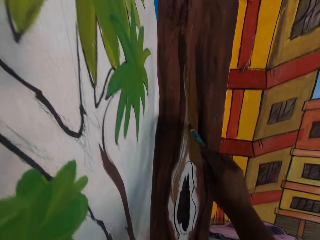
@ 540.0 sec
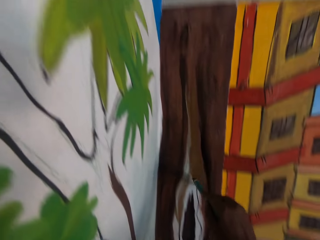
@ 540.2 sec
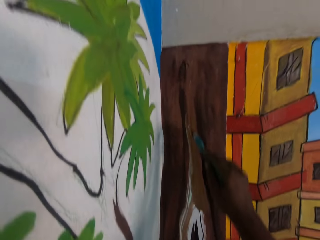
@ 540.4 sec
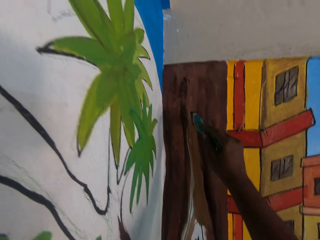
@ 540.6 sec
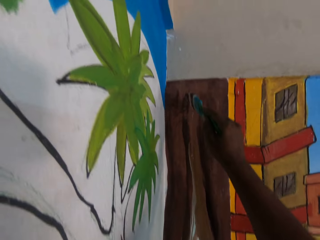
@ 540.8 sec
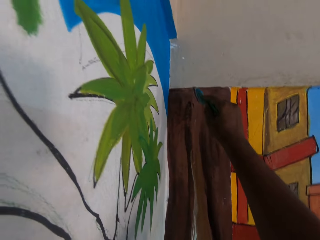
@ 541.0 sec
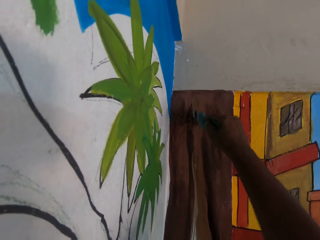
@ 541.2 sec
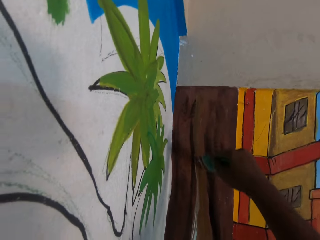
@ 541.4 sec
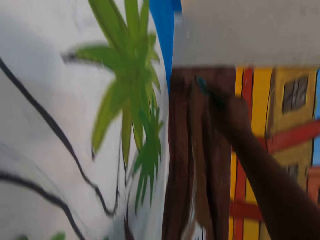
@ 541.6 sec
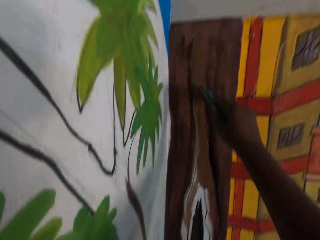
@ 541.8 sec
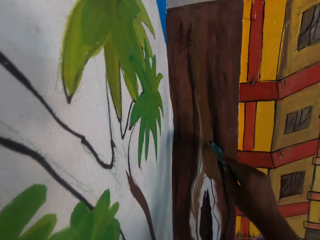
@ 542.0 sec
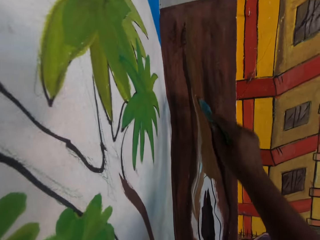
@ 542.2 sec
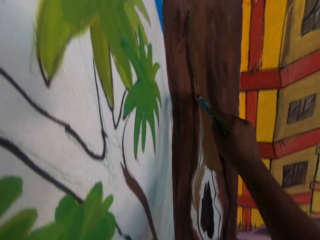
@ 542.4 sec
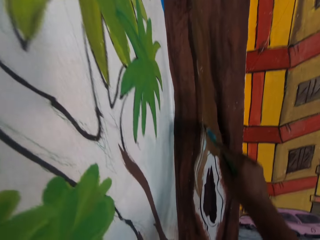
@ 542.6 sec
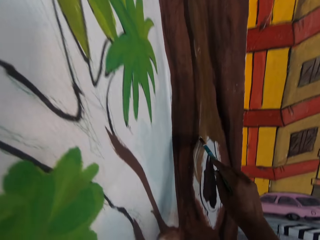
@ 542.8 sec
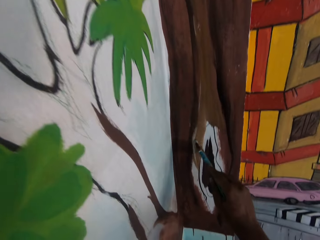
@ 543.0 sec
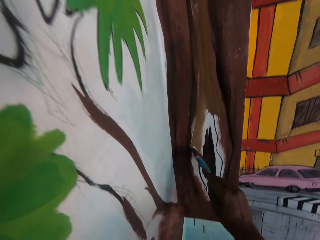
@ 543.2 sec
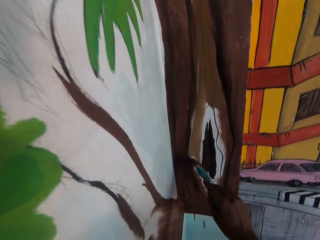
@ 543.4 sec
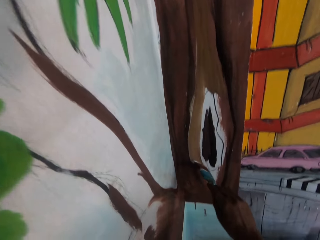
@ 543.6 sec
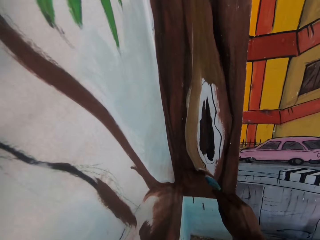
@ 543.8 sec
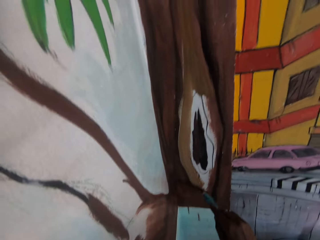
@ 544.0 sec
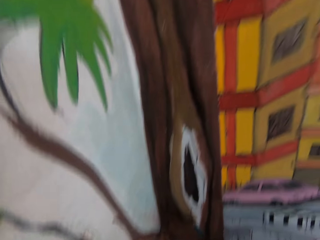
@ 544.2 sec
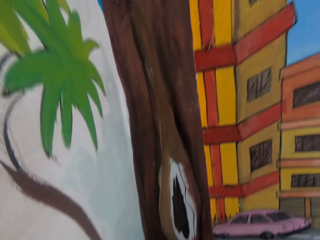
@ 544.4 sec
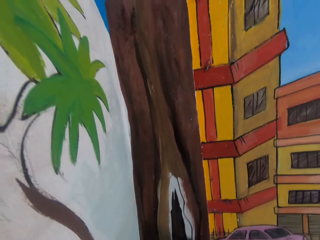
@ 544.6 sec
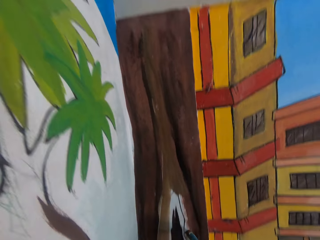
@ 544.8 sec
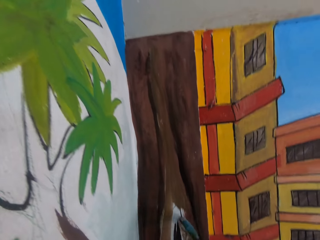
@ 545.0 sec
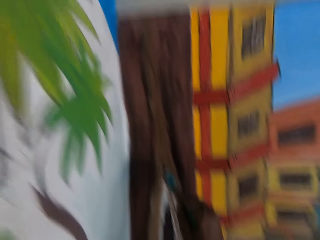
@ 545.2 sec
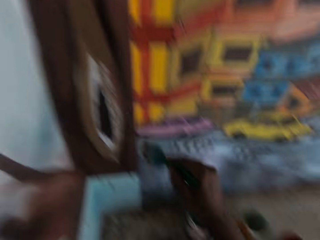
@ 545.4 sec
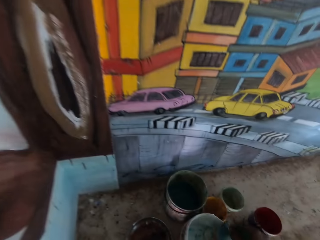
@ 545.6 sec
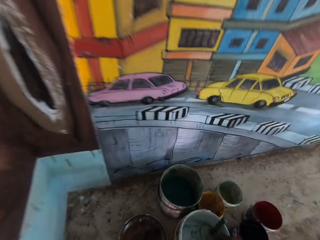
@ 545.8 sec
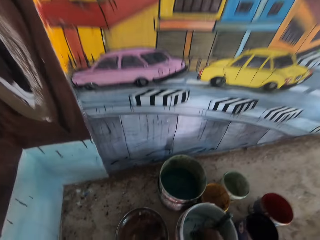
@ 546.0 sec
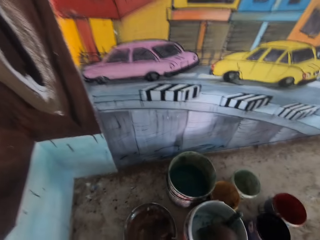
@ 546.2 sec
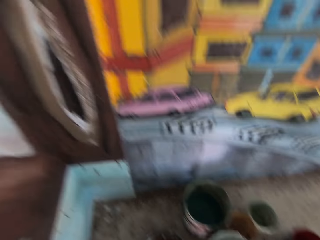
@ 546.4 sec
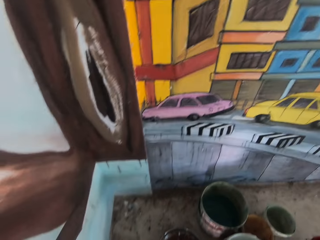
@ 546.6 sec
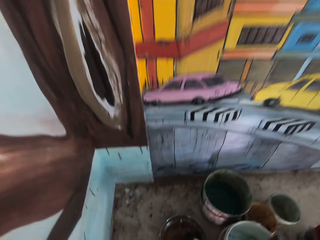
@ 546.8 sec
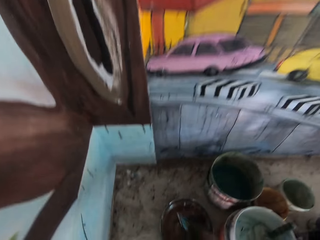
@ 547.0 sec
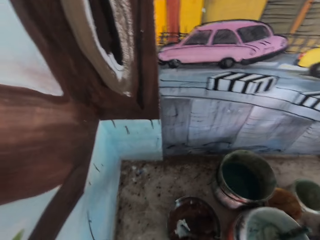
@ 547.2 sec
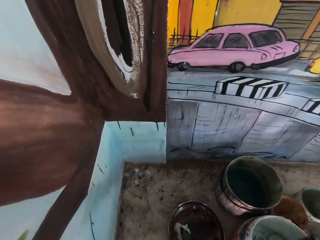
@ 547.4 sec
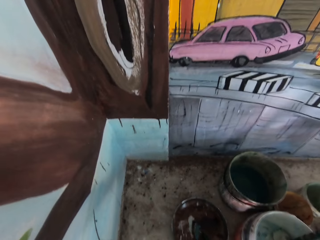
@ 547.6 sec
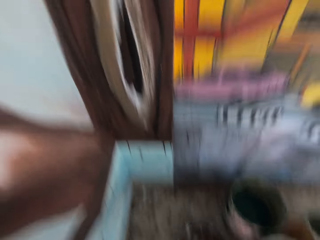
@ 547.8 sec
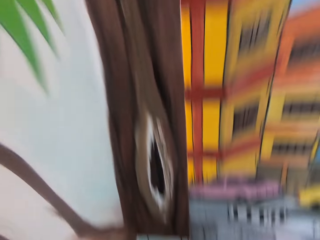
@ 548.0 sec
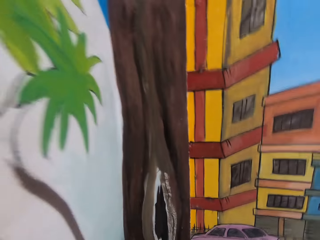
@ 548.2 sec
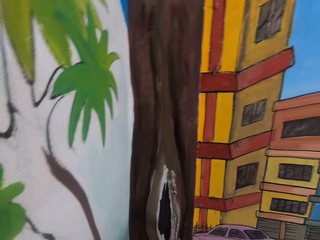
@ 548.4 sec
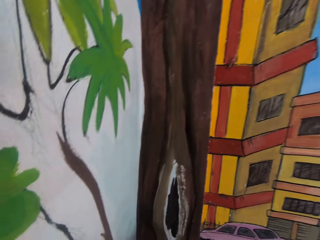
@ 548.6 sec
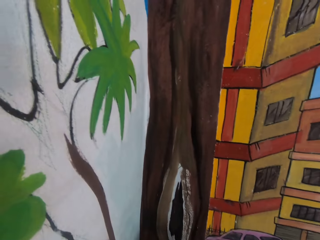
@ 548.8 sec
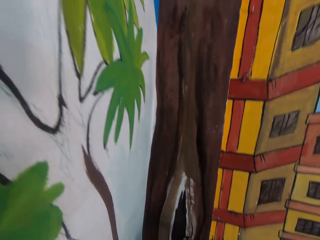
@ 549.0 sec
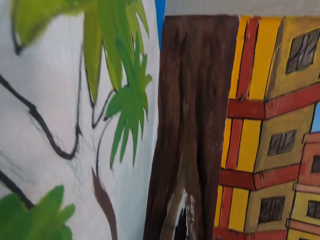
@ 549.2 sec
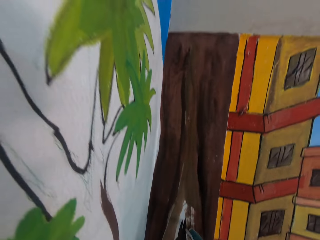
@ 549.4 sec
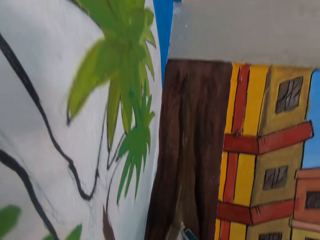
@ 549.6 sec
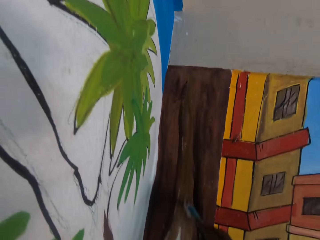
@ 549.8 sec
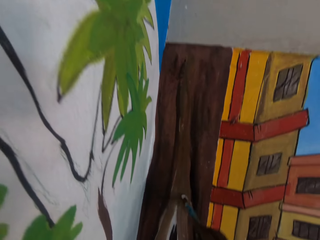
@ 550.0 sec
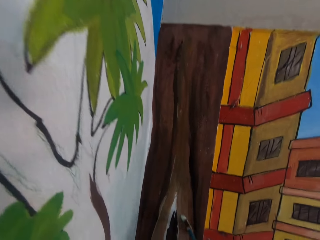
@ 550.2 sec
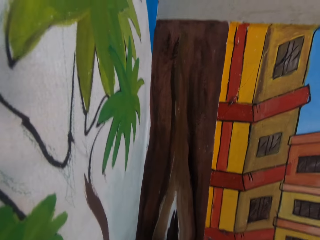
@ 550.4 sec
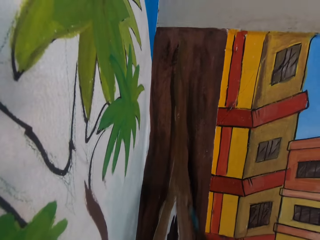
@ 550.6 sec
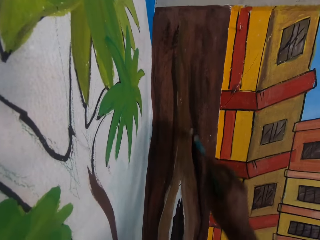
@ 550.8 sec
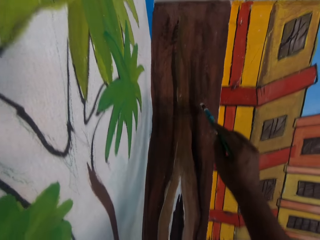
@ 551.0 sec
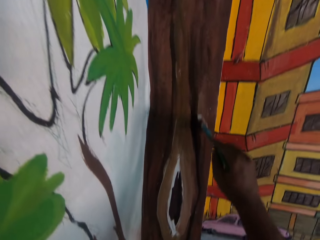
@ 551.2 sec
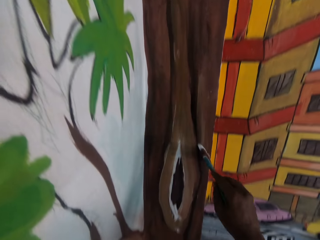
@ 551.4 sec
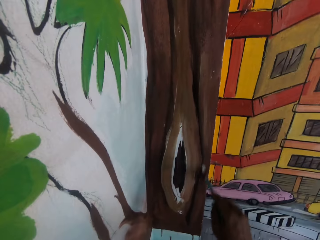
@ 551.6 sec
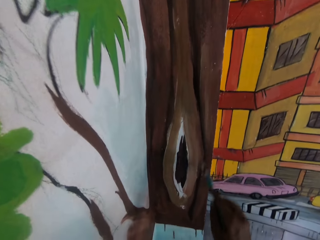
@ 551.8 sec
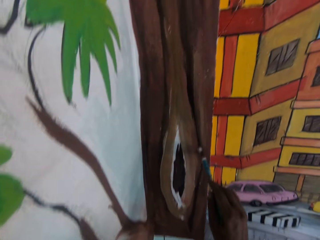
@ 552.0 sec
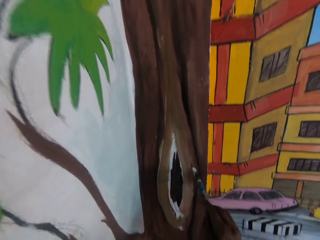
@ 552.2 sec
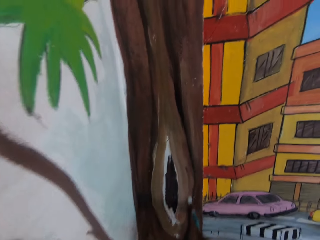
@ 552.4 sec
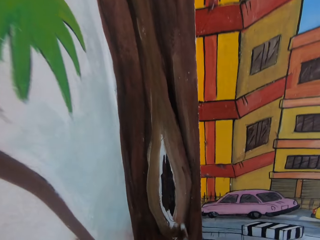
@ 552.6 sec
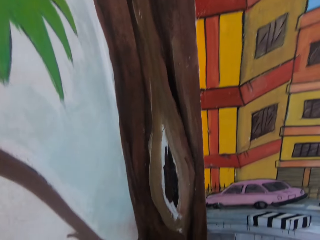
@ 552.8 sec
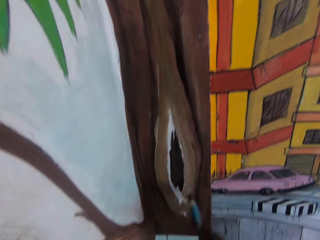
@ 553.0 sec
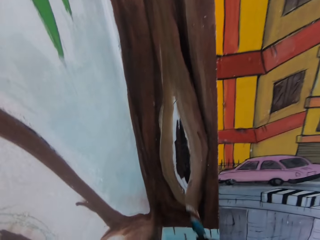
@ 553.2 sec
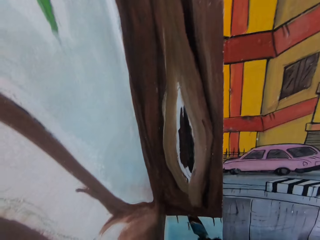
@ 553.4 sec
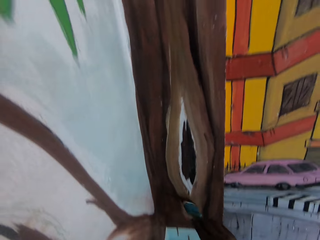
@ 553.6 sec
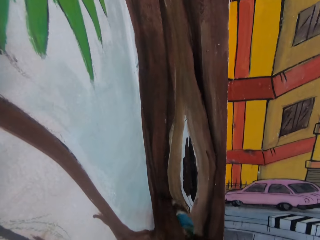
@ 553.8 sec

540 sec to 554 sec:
The camera wearer dips the paintbrush in white paint in a bucket on the table. They dip the paintbrush in brown paint in a bucket. They paint an image on a wall using the paintbrush.

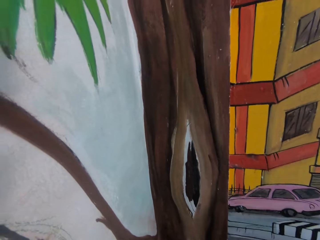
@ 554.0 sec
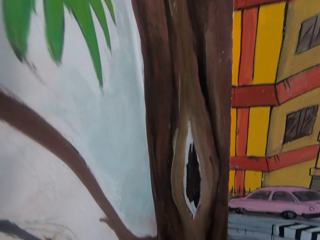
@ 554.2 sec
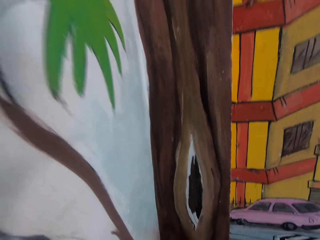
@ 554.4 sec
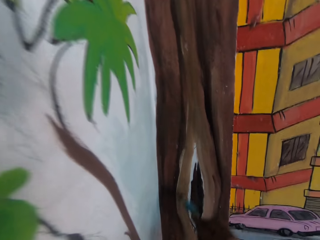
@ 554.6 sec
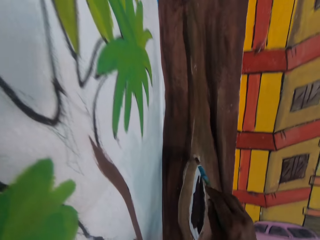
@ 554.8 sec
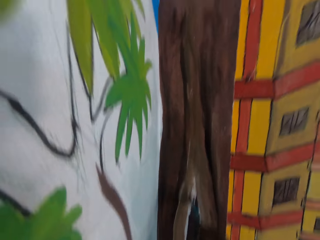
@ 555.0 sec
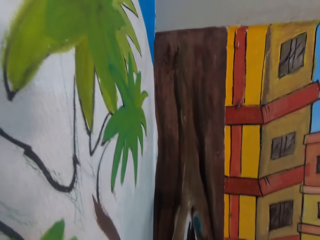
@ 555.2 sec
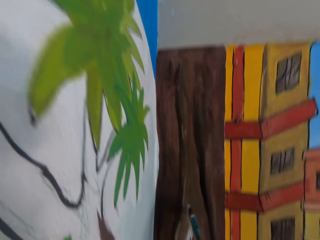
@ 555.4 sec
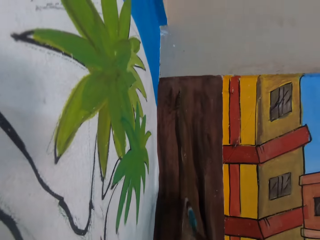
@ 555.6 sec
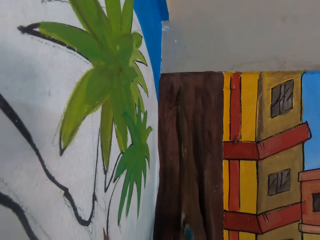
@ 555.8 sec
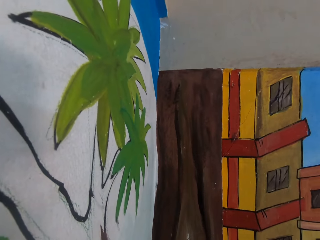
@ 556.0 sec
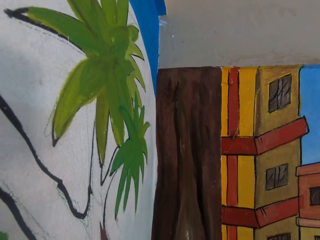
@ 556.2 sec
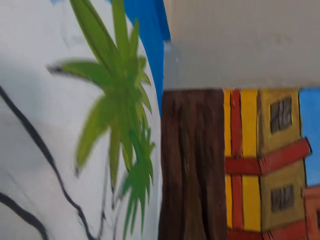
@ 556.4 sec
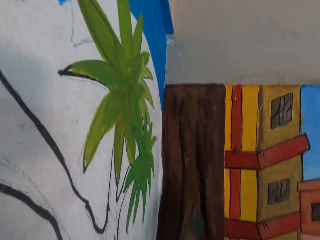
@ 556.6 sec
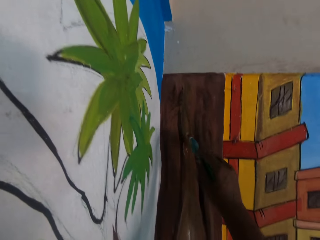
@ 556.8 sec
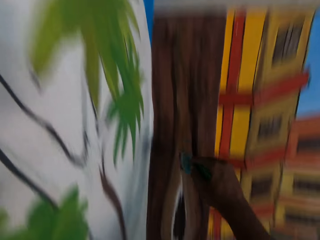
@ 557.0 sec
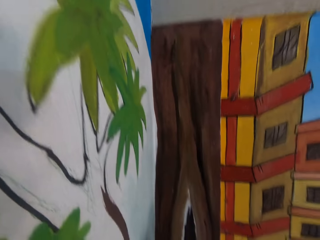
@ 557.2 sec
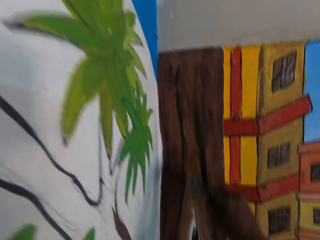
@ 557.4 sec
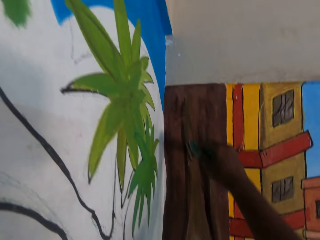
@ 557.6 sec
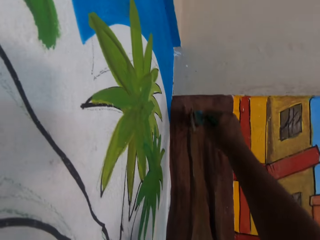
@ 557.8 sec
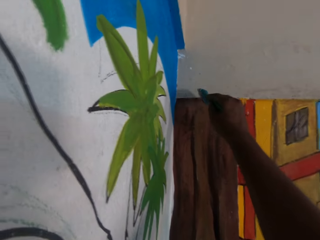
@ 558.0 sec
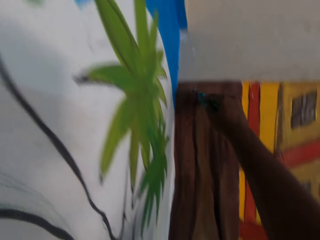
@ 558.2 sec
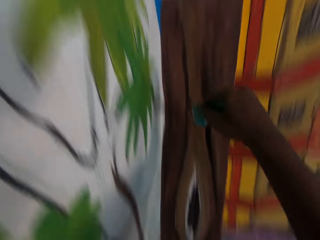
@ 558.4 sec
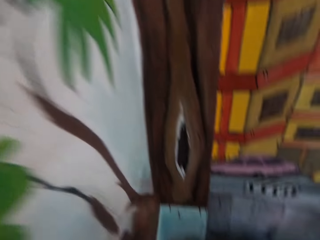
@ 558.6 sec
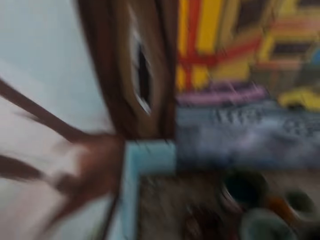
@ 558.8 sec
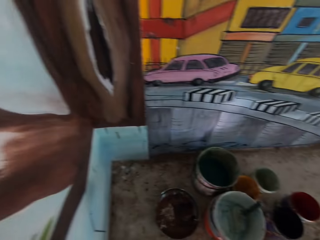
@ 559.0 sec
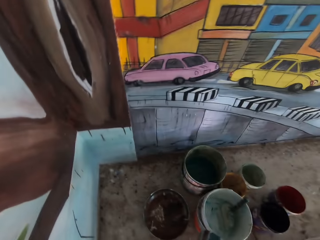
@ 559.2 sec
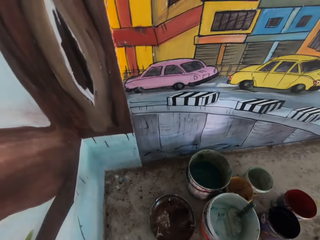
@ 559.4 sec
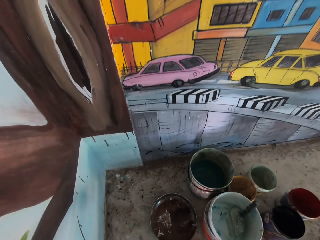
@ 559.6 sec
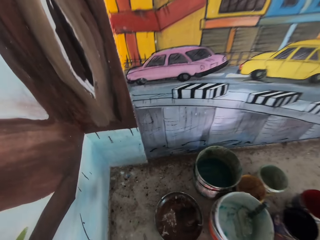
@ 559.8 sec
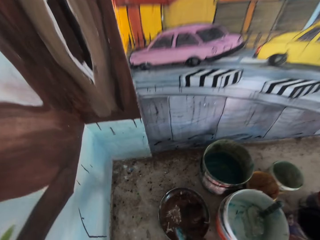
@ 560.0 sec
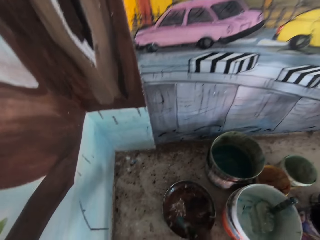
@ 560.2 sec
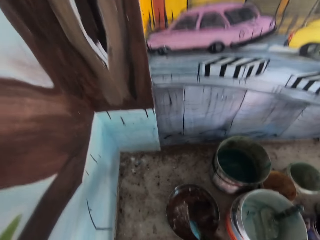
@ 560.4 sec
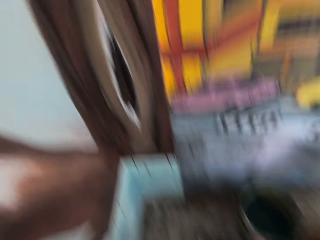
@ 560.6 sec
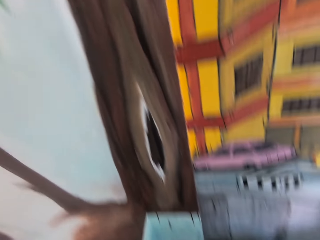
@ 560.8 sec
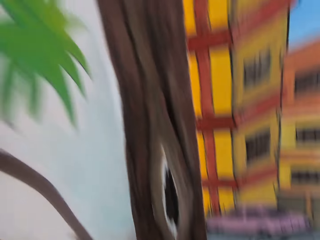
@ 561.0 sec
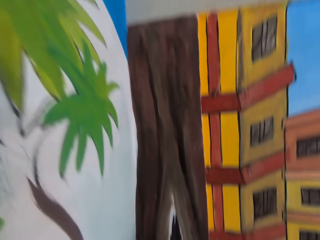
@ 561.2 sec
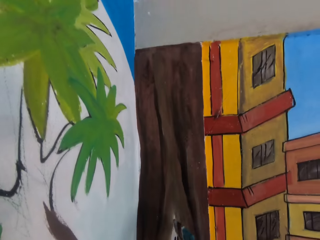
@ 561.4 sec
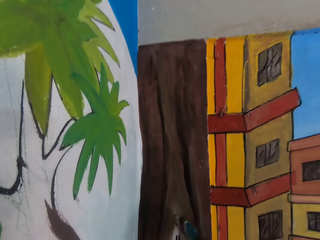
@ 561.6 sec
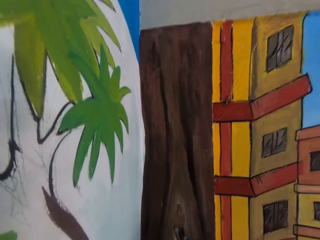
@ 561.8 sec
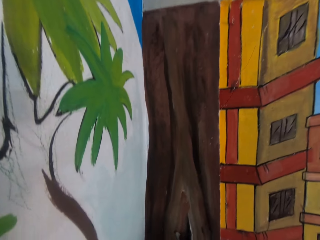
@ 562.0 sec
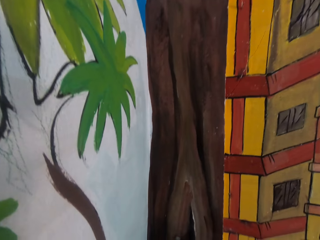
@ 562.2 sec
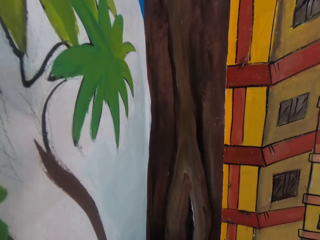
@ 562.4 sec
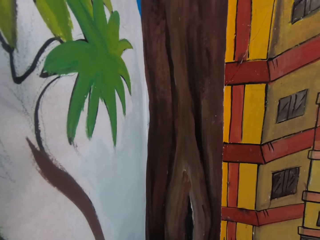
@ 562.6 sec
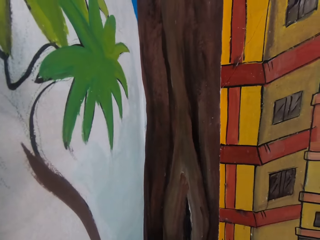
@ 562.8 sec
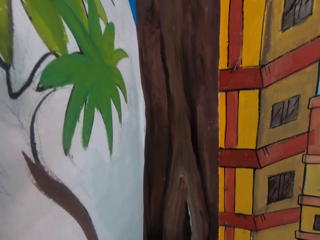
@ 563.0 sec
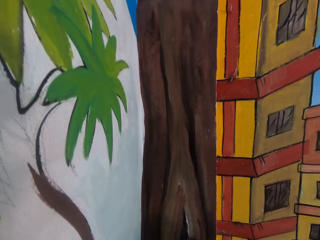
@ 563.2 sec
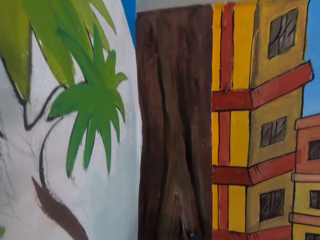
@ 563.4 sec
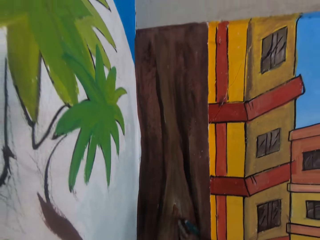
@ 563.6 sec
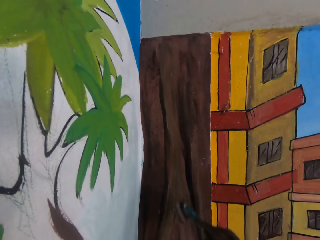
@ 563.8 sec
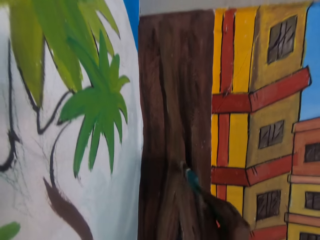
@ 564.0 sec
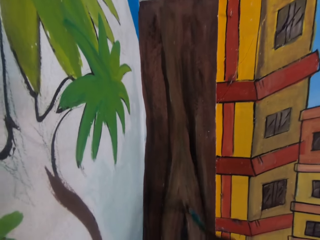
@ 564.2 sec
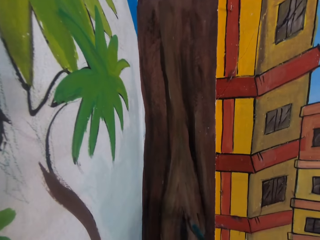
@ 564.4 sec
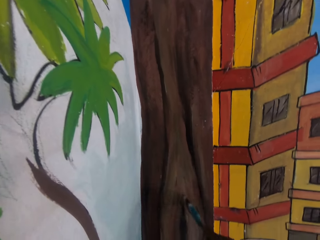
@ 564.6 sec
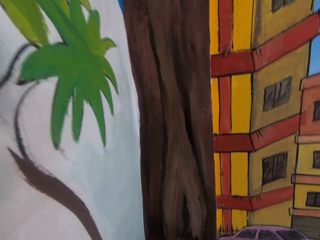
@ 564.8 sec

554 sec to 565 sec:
The camera wearer dips the paint brush in the paint bucket on the table. They look on the art. They paint the wall with the paint brush.
